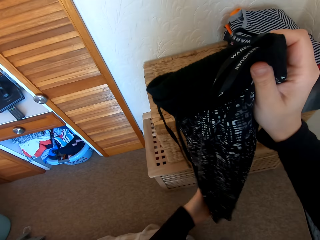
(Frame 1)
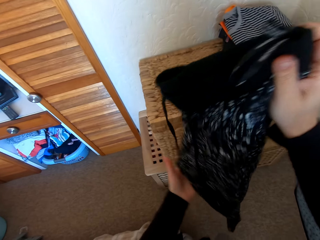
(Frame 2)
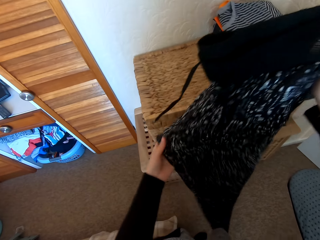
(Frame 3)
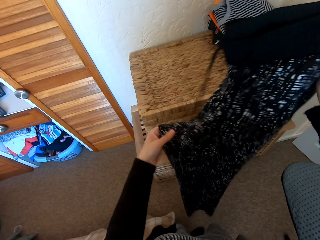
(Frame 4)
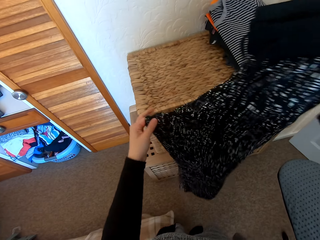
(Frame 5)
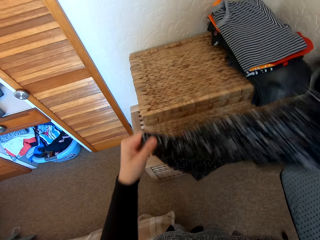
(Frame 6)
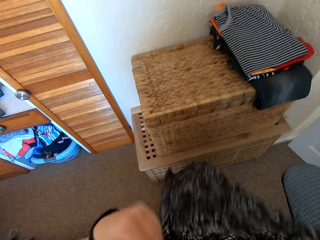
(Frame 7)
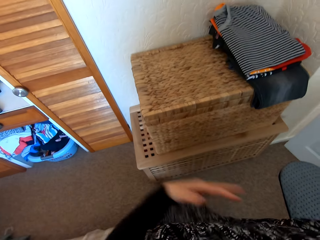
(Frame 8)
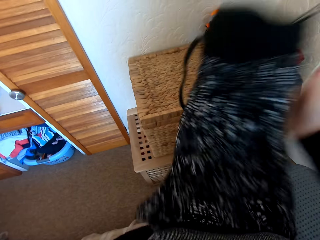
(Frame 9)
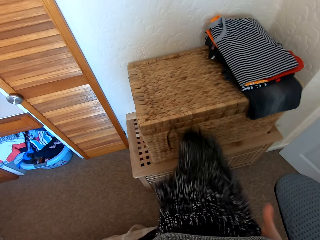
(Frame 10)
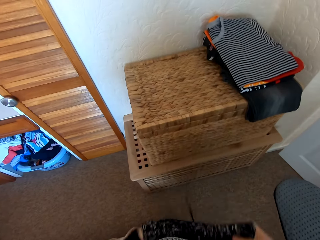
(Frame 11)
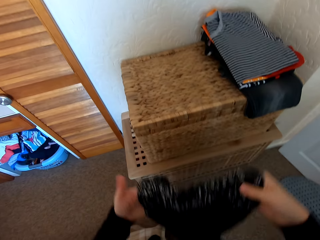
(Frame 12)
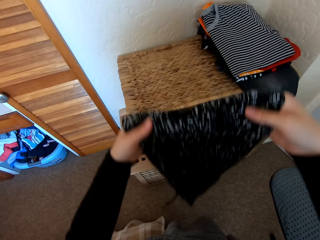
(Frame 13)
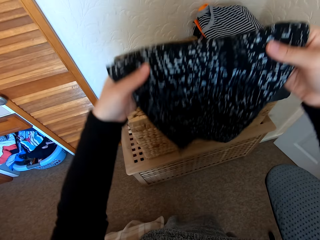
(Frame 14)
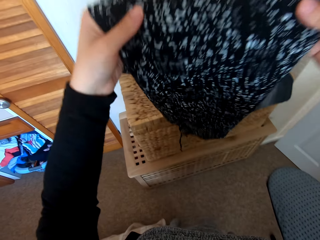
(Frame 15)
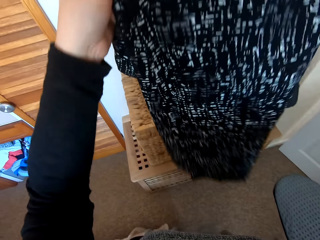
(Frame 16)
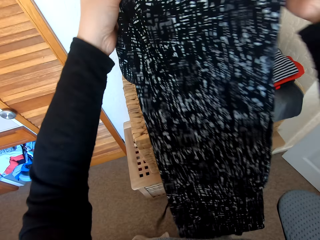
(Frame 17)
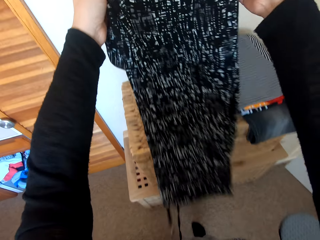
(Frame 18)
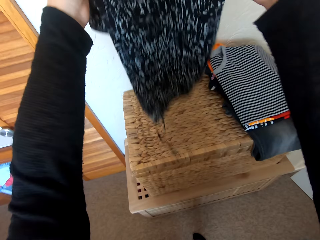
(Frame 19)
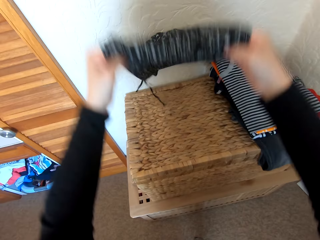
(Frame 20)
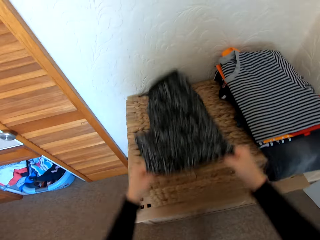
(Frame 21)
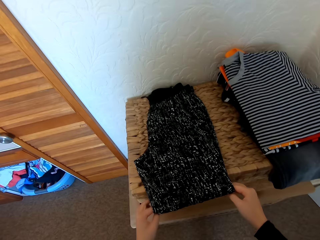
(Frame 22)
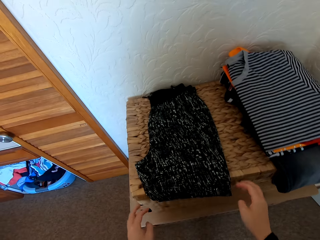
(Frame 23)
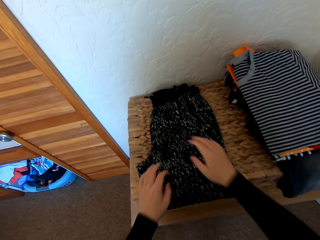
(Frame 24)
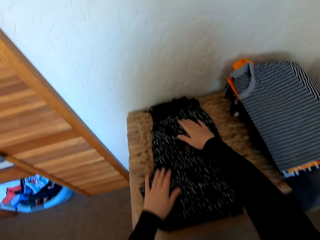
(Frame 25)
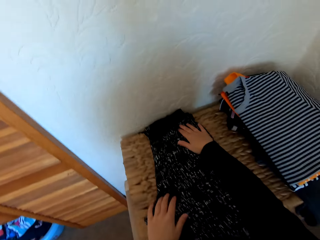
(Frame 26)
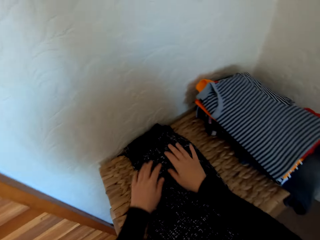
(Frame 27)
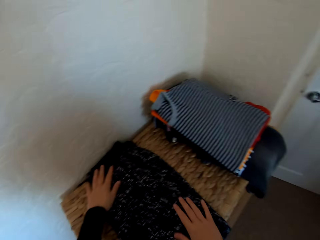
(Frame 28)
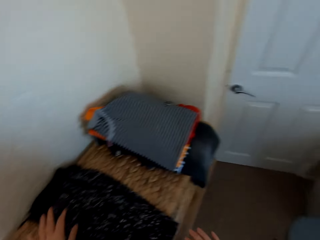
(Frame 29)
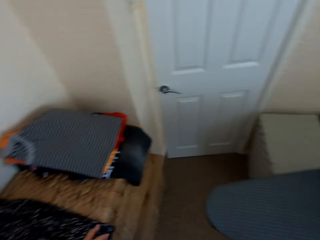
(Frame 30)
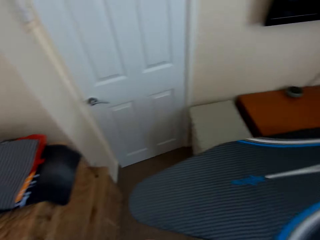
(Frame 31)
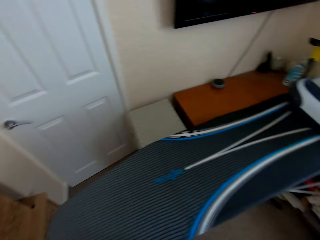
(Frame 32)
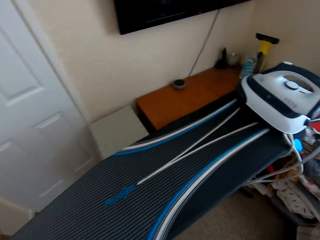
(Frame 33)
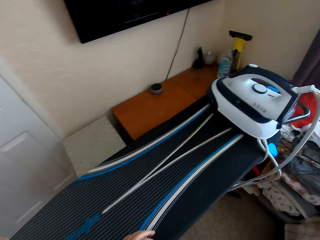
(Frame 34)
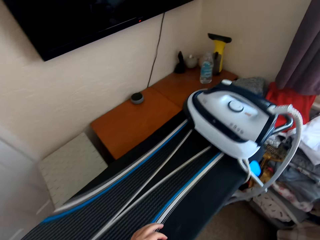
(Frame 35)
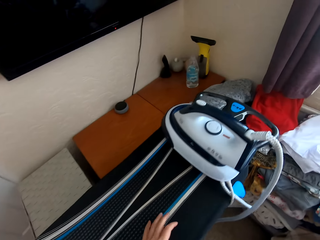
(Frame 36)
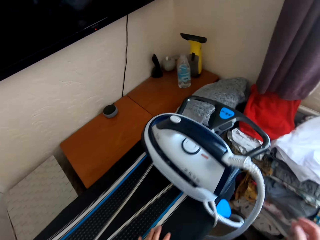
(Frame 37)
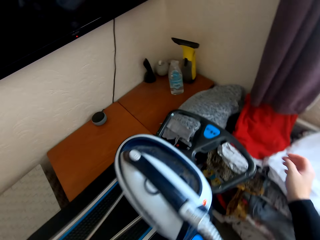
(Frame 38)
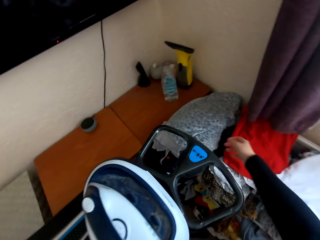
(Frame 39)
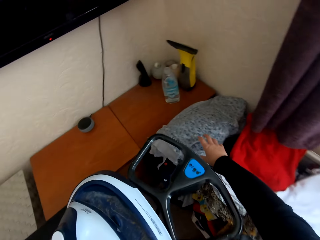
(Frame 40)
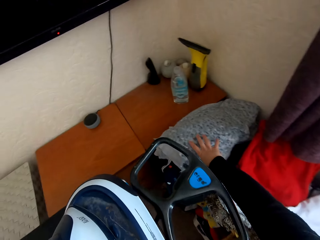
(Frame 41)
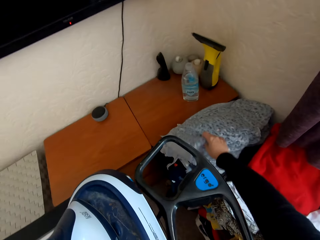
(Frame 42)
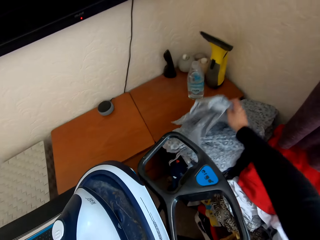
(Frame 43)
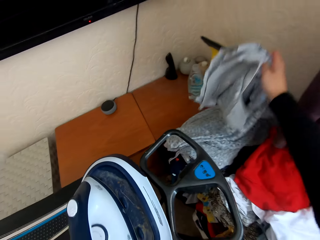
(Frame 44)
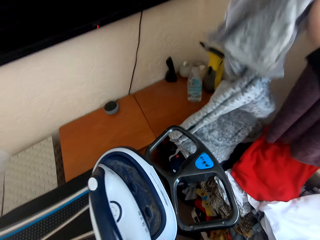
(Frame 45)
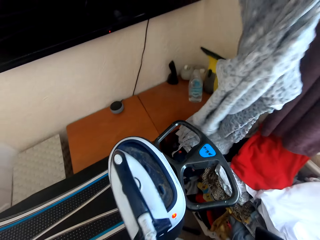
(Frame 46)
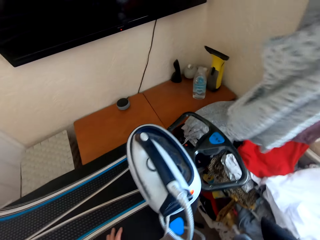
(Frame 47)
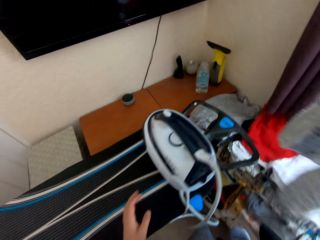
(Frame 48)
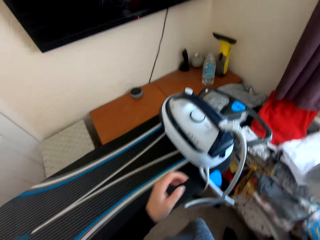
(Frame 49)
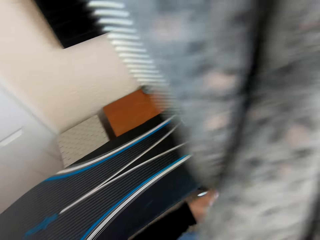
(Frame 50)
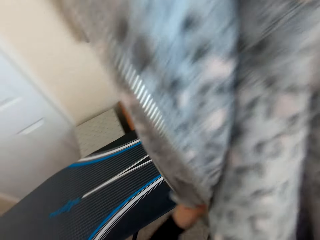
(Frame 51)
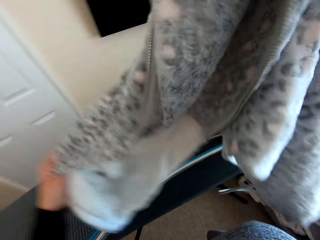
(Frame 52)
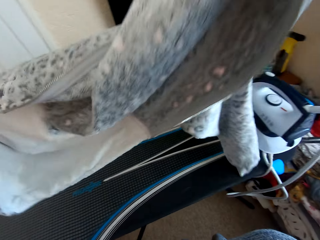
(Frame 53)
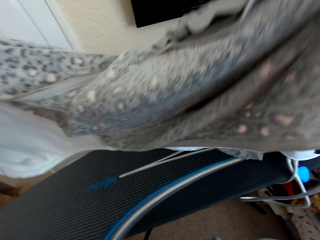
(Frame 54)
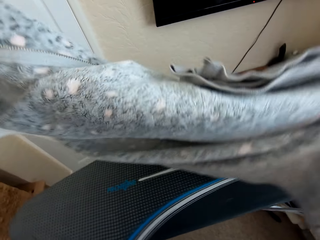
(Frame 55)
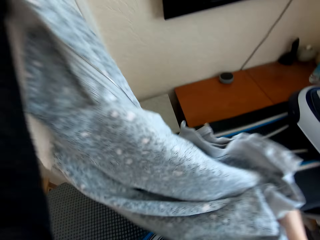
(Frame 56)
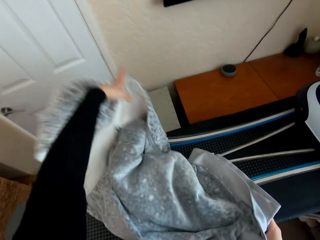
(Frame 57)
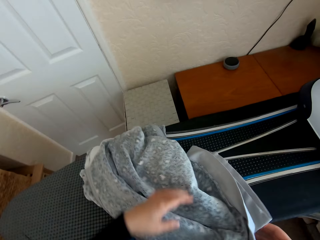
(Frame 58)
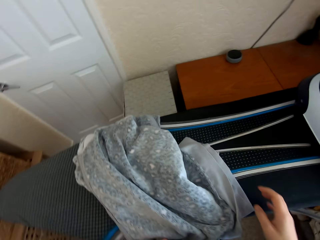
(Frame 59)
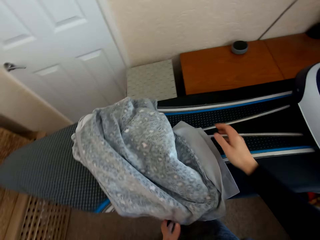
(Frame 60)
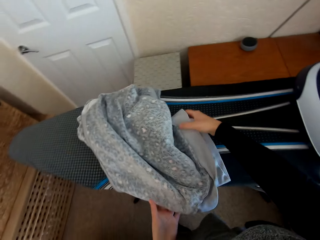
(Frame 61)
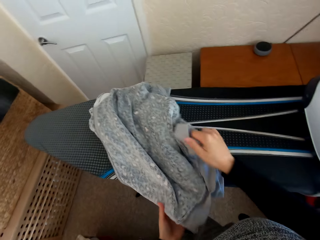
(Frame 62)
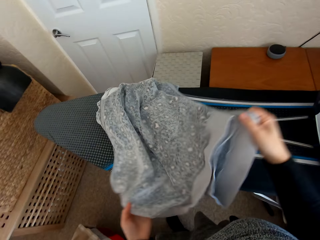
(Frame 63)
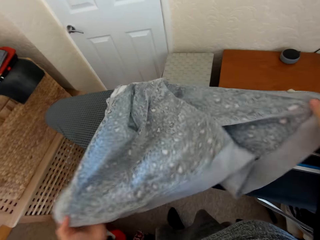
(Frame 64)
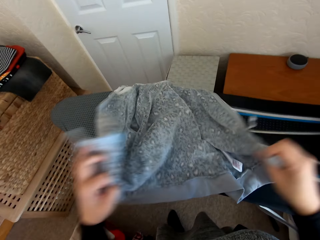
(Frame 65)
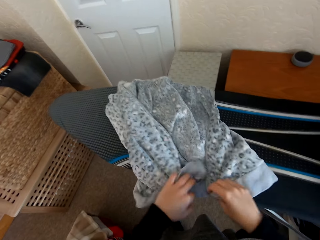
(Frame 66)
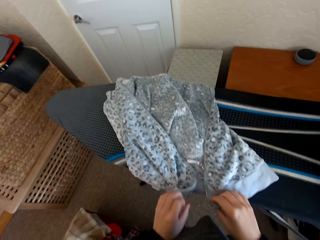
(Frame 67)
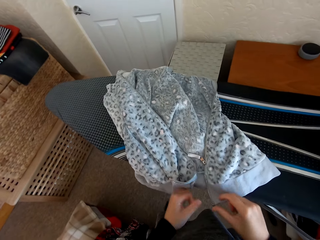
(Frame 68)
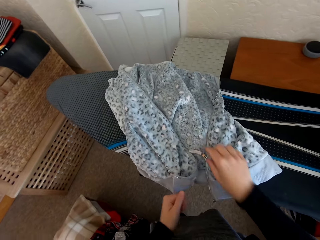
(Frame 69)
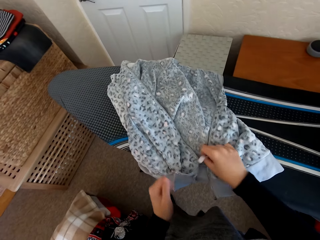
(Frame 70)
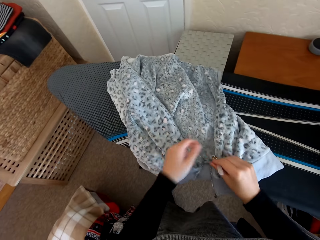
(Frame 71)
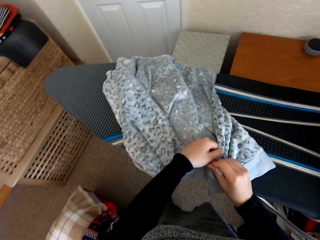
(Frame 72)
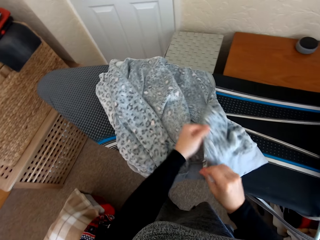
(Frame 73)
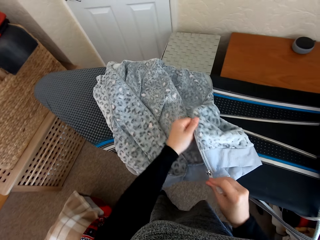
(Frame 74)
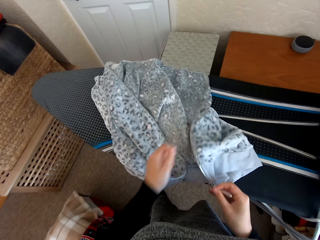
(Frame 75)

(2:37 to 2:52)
The camera wearer folds the trouser. They place the trouser on the table. They walk in the house. They pick a folded sweater or cloth from the table. They unfold the cloth. They place the sweater on the Brabantia iron board. They close the zip of the sweater.

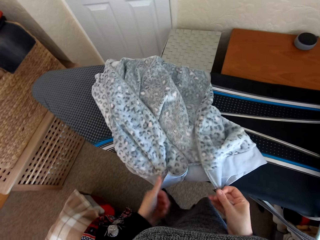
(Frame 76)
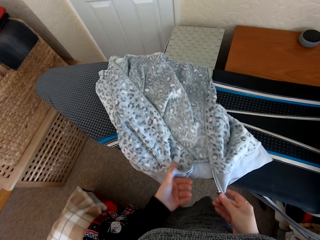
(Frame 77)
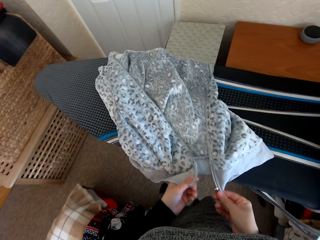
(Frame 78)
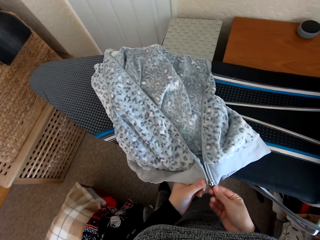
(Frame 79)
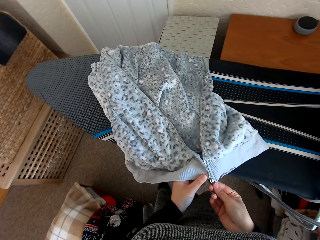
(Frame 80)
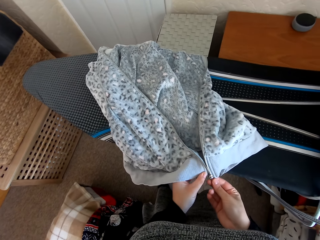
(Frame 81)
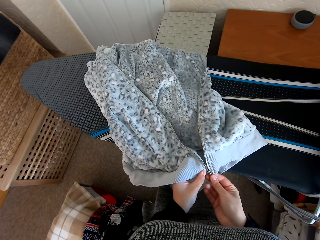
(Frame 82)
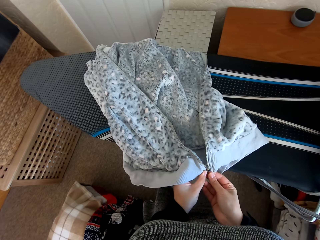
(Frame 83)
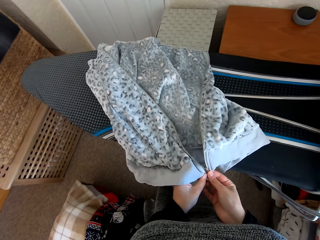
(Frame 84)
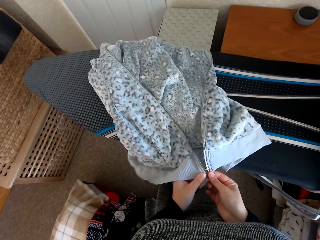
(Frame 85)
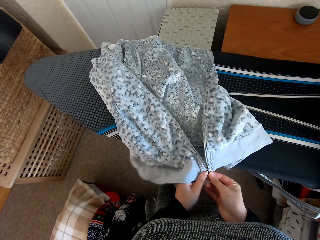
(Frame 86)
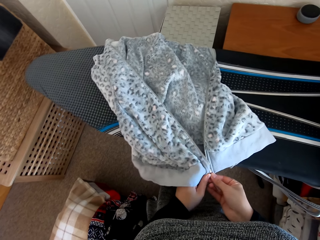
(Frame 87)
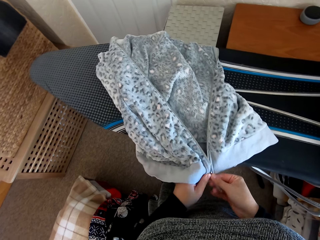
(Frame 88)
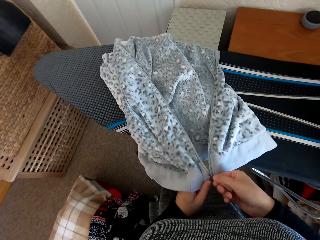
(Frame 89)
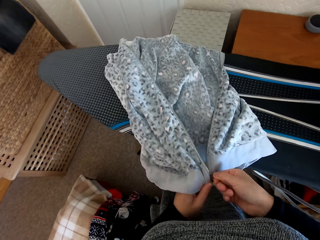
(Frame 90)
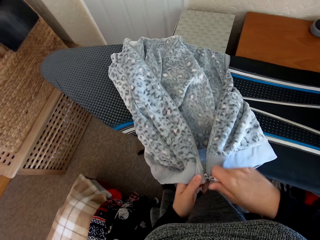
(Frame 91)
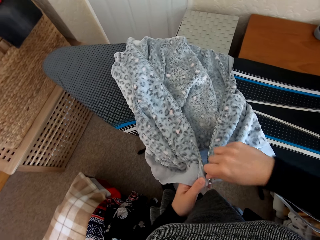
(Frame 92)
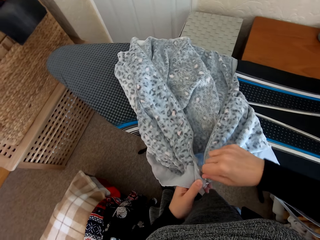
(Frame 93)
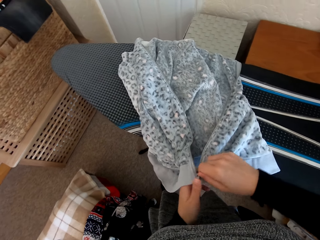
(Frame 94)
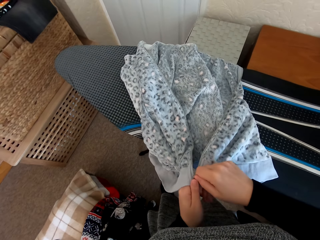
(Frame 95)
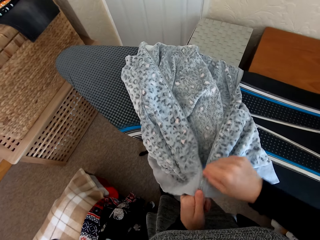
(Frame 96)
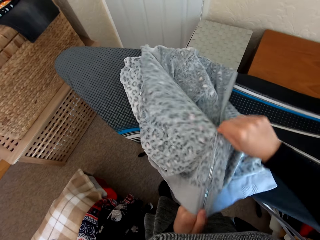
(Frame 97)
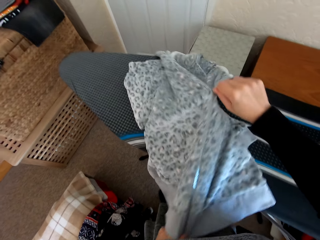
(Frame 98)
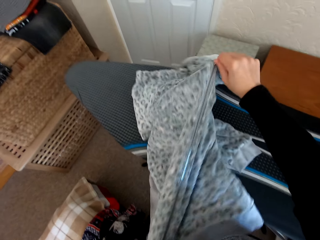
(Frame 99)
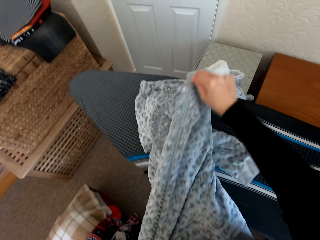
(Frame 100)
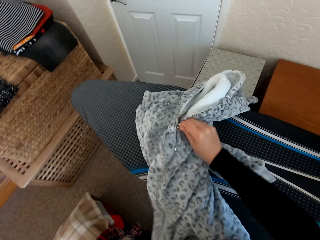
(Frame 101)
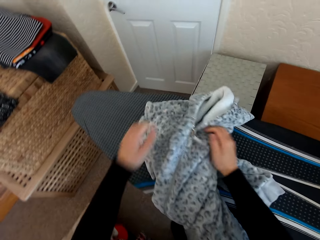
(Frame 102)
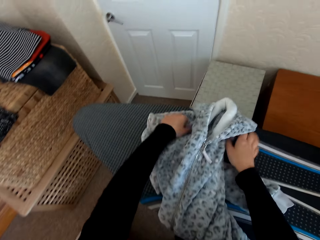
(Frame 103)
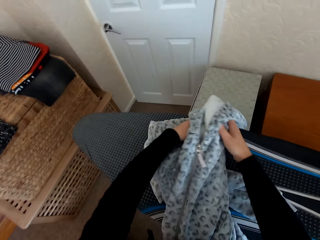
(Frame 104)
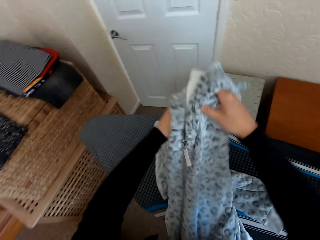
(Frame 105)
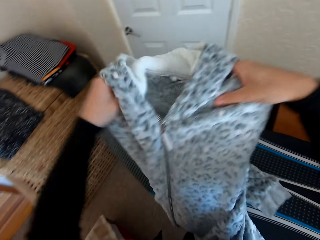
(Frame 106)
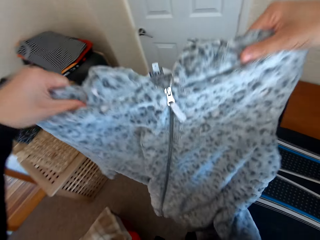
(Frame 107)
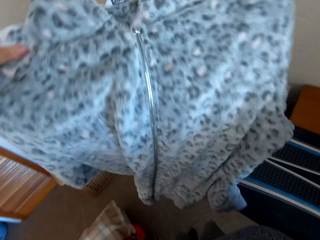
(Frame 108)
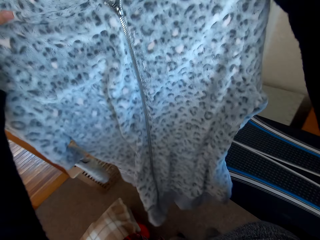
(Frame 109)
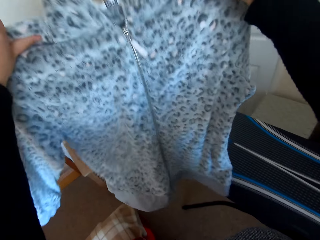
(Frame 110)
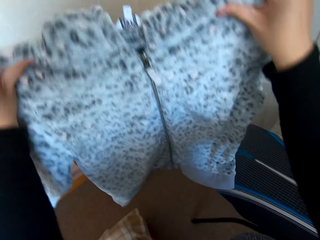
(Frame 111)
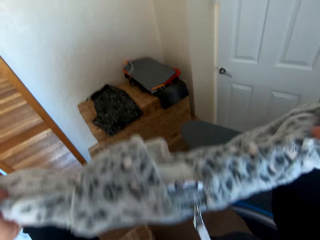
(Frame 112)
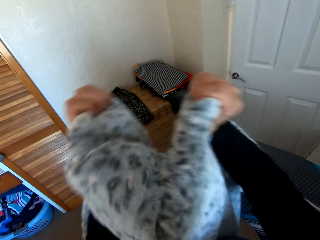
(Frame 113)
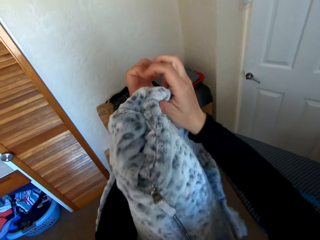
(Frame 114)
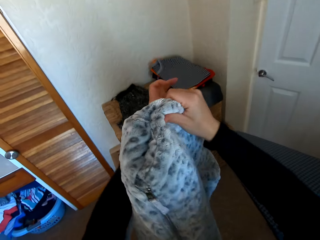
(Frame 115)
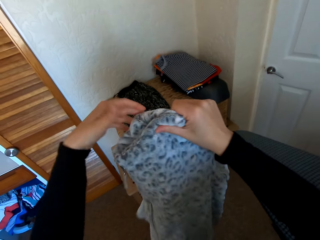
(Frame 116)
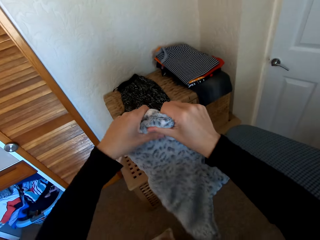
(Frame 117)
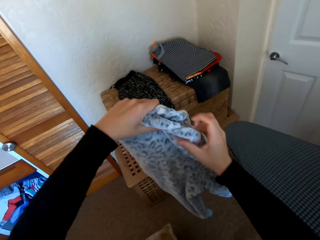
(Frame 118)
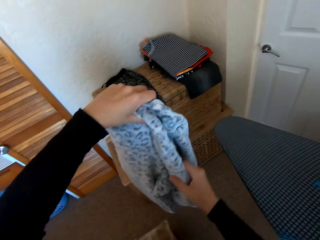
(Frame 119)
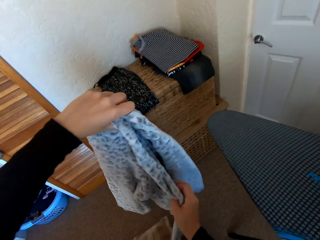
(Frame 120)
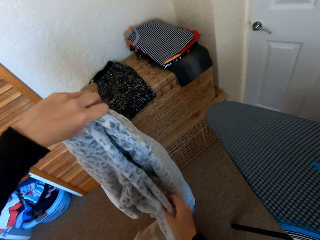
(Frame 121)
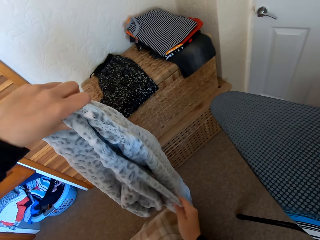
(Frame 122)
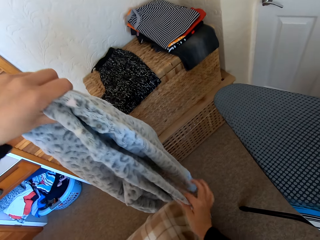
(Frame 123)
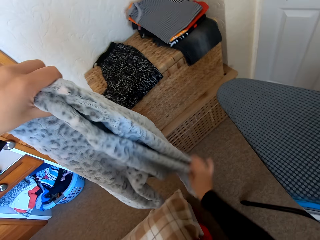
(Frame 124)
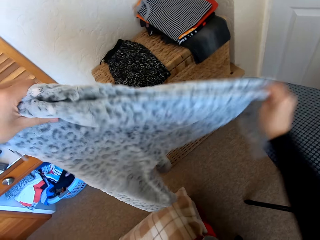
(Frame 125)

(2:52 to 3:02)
The camera wearer folds the sweater.
